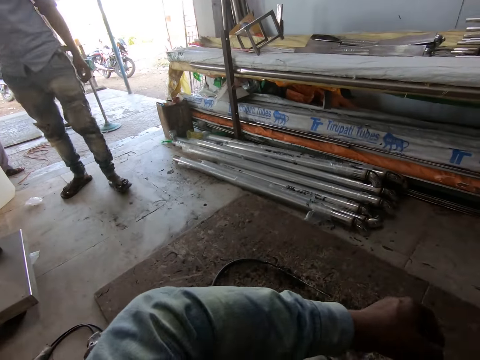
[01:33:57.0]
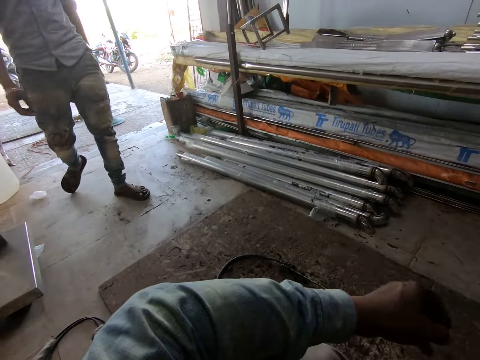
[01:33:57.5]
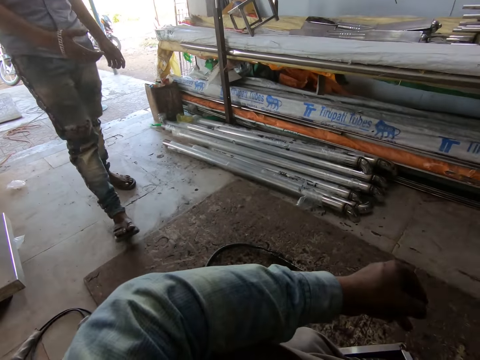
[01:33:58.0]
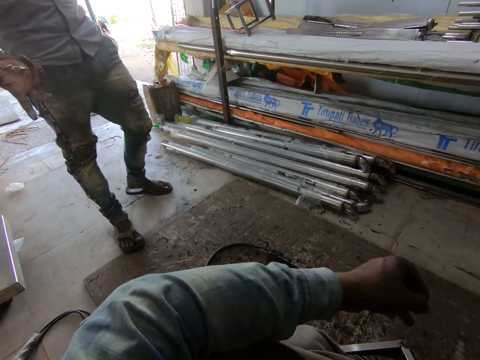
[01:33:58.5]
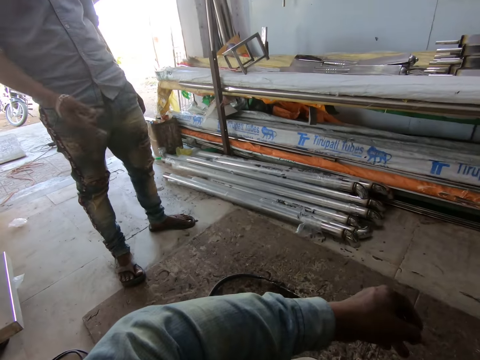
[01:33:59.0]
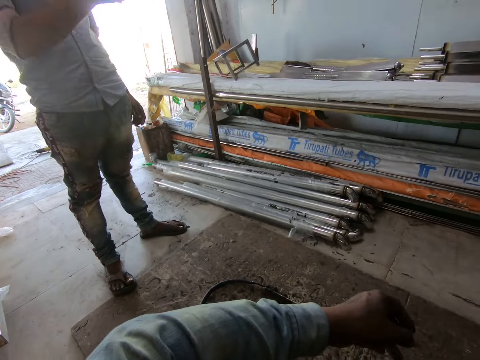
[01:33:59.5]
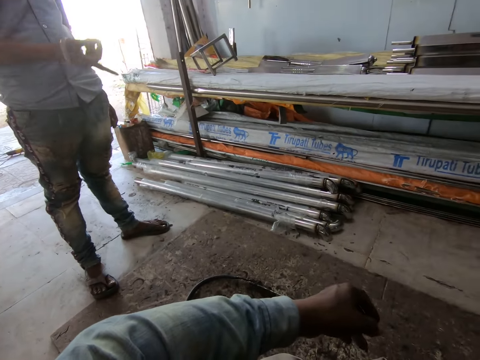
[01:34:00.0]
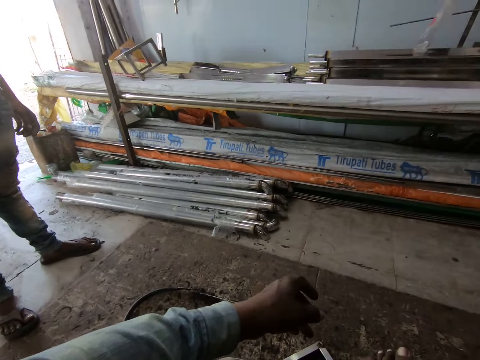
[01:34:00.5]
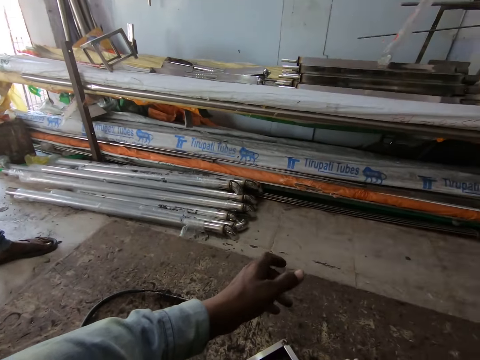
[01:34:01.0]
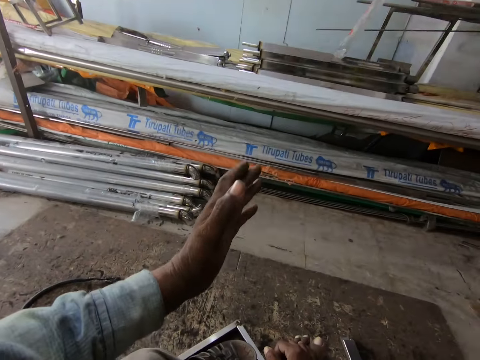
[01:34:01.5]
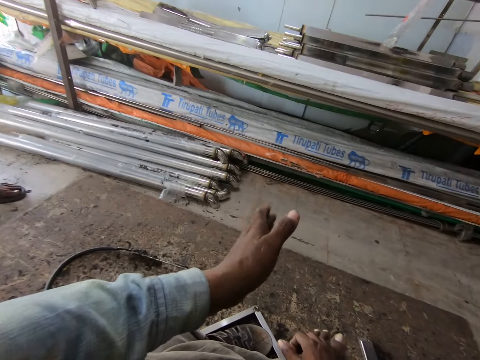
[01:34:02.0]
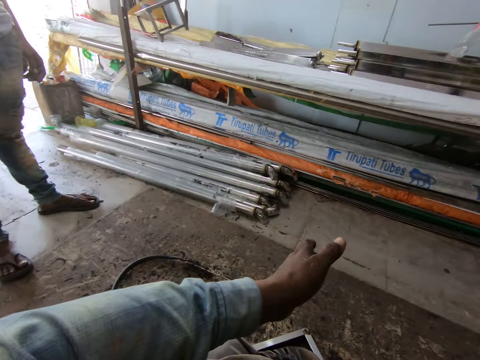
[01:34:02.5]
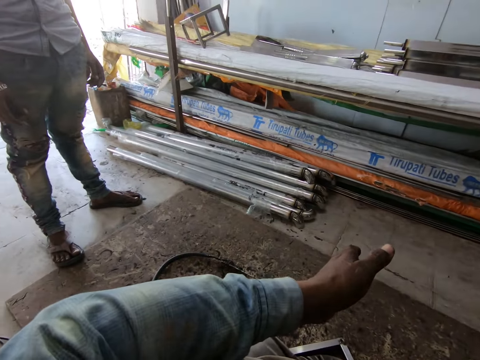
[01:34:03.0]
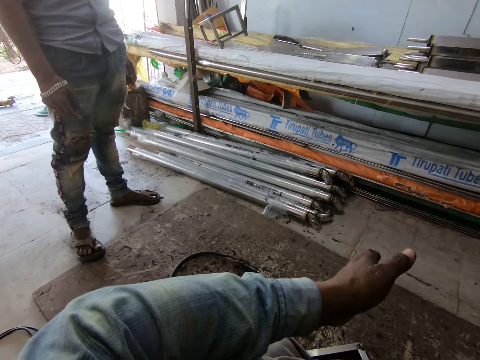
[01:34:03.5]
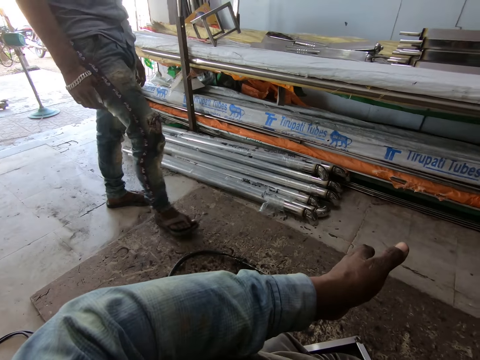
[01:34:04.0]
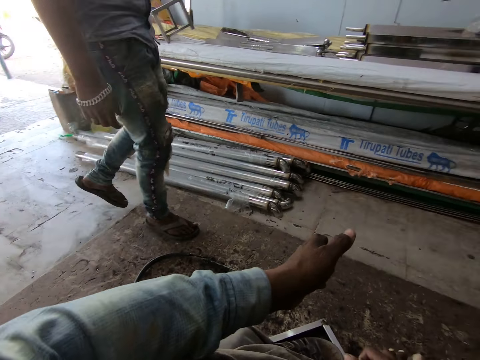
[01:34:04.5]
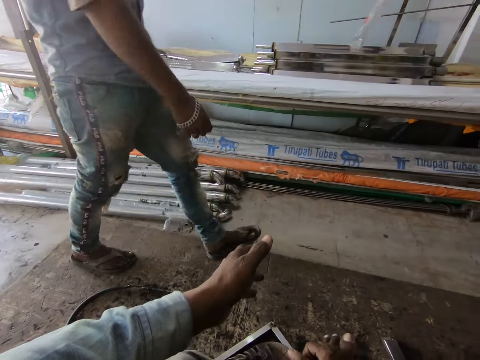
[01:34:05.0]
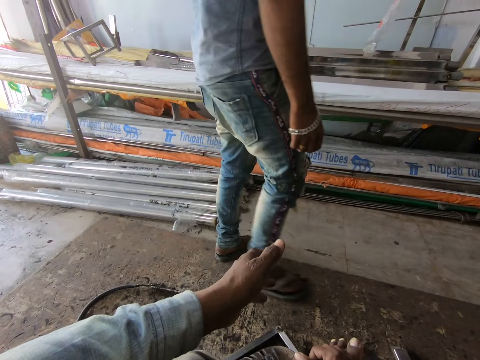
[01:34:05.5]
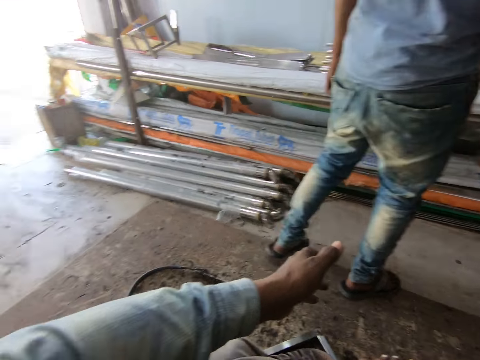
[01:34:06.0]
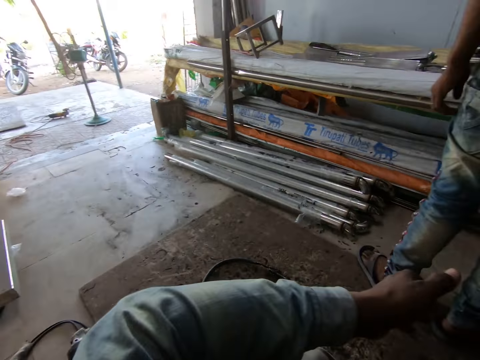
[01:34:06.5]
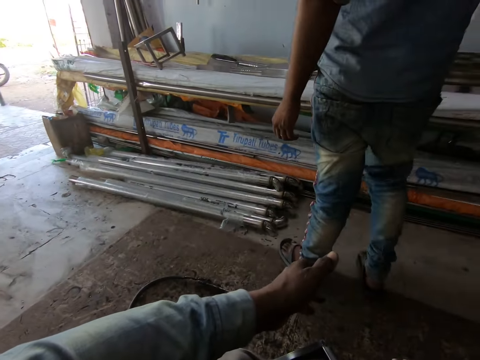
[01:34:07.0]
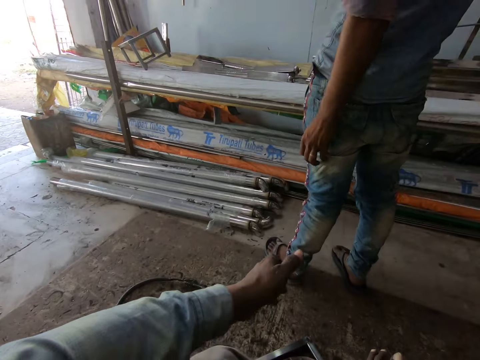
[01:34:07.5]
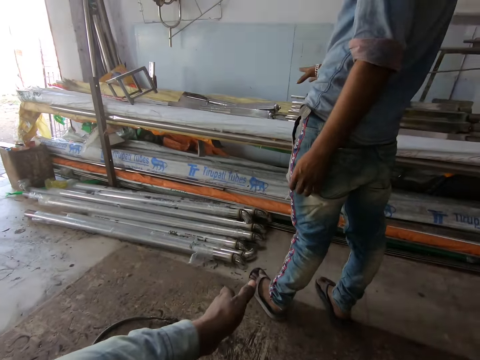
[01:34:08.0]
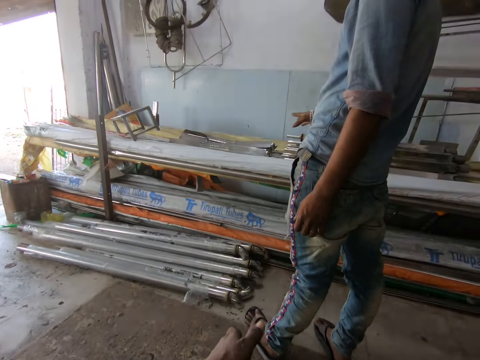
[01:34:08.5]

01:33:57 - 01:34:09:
A man converses with the camera wearer.

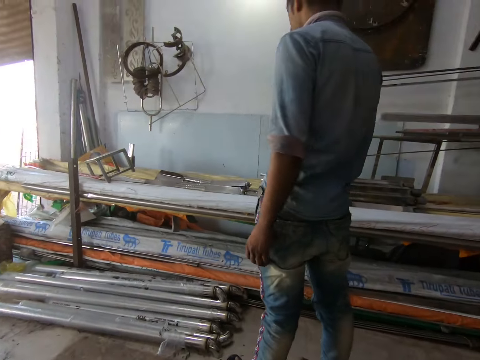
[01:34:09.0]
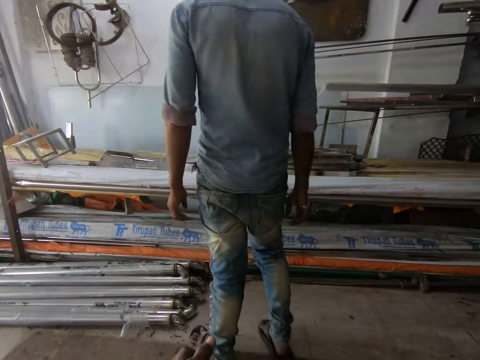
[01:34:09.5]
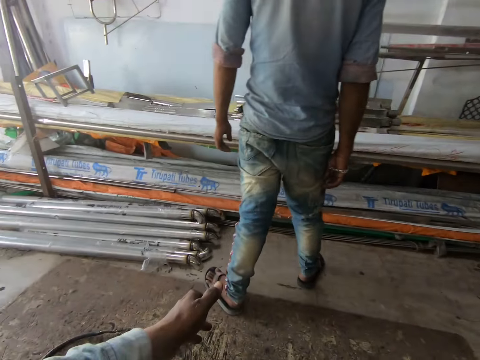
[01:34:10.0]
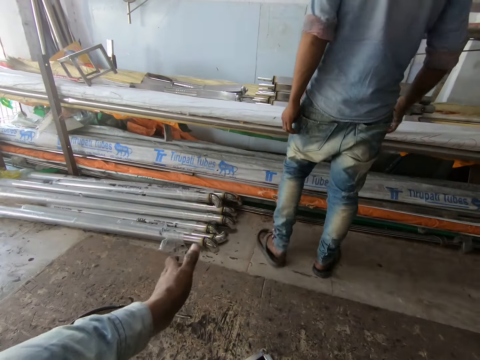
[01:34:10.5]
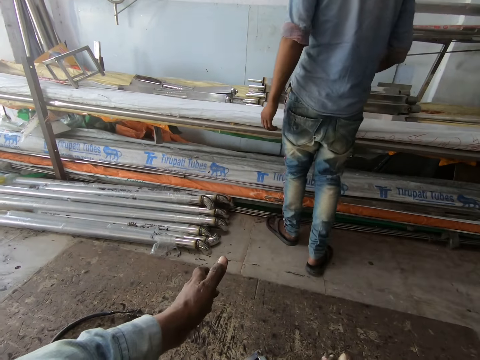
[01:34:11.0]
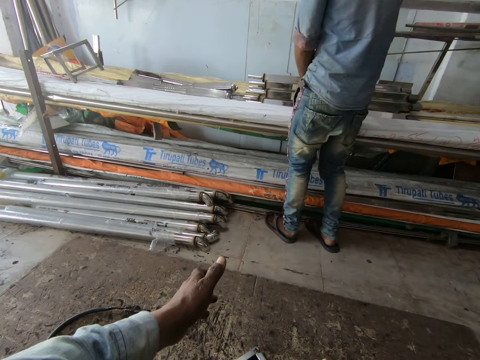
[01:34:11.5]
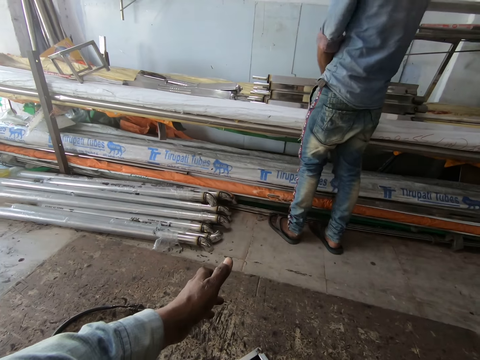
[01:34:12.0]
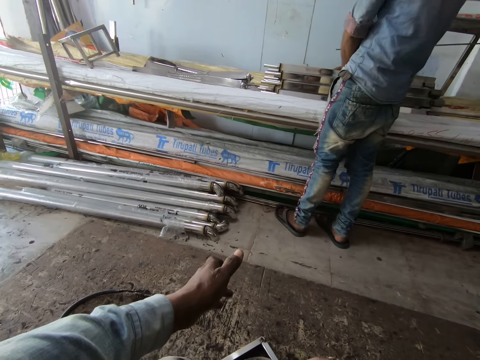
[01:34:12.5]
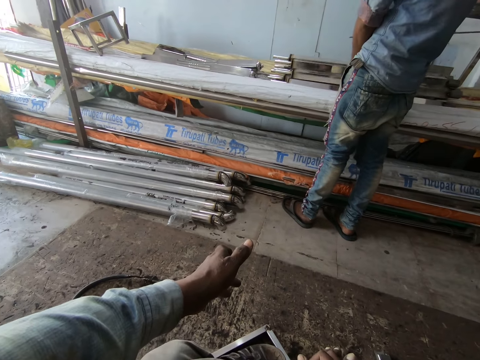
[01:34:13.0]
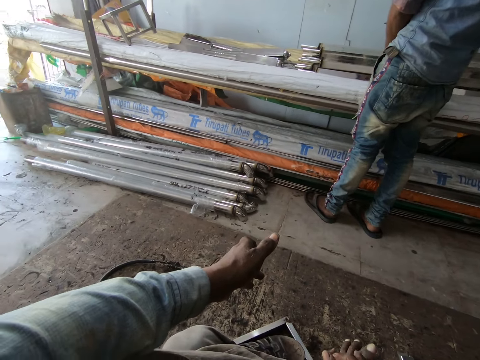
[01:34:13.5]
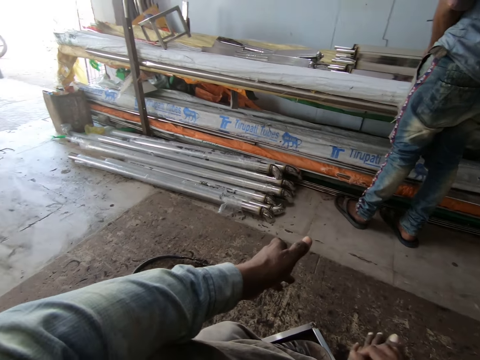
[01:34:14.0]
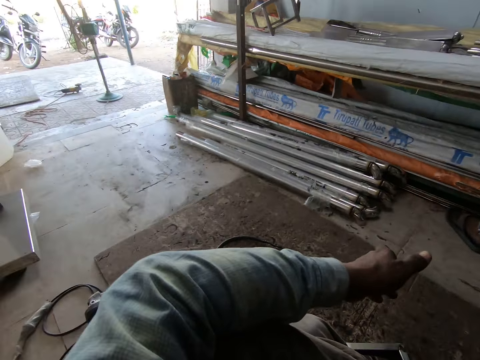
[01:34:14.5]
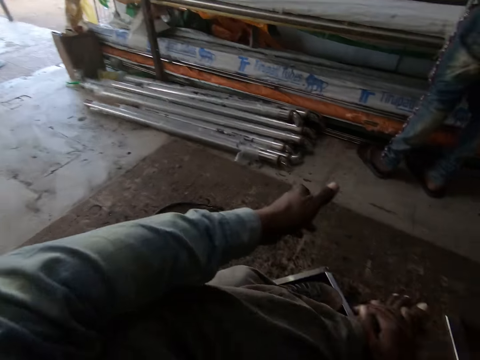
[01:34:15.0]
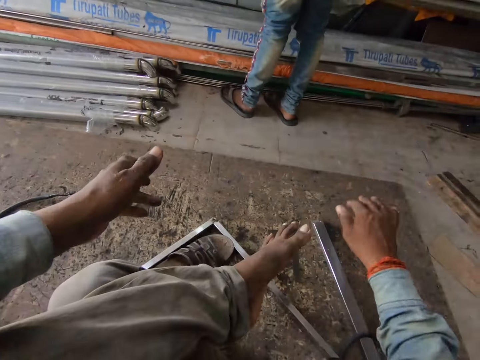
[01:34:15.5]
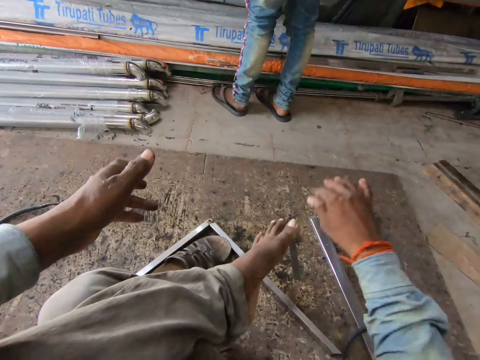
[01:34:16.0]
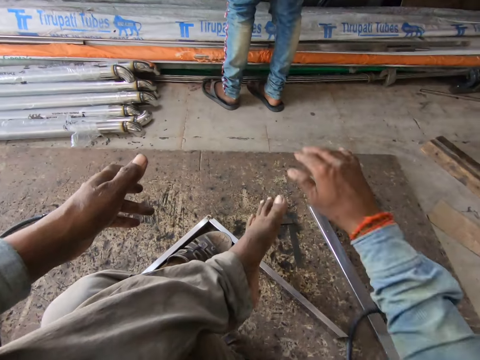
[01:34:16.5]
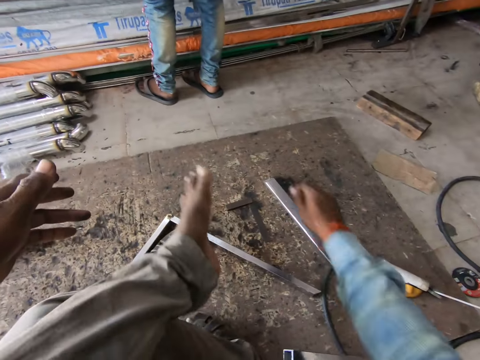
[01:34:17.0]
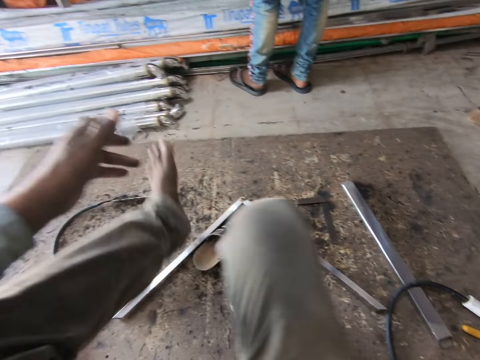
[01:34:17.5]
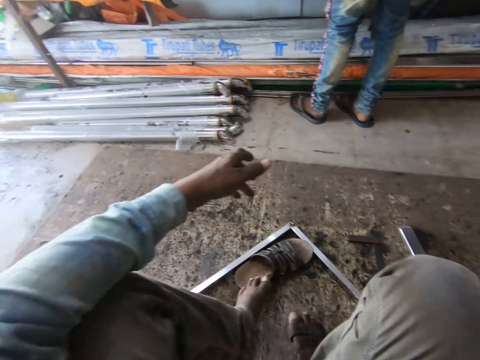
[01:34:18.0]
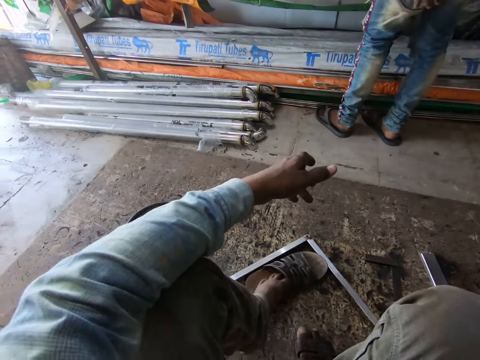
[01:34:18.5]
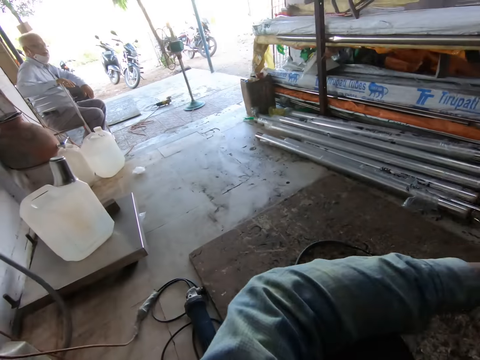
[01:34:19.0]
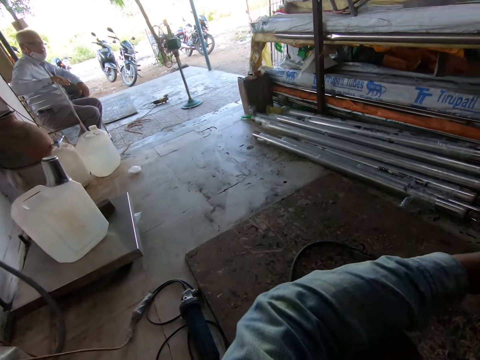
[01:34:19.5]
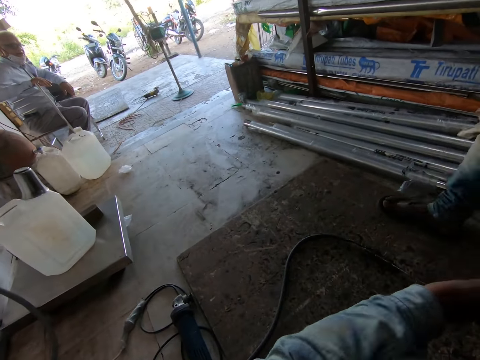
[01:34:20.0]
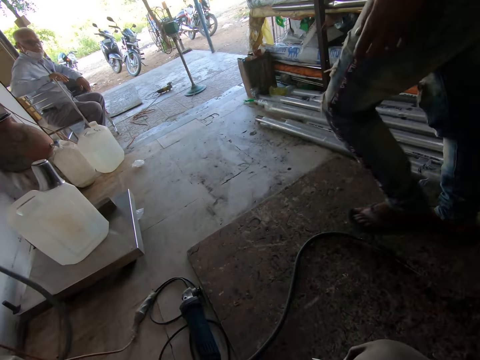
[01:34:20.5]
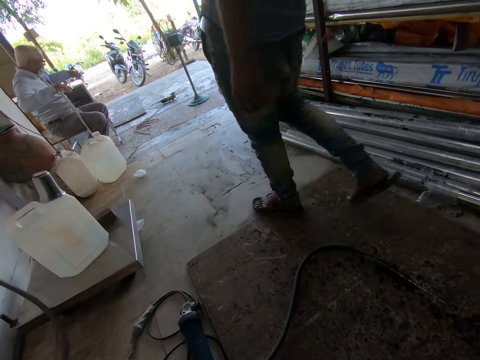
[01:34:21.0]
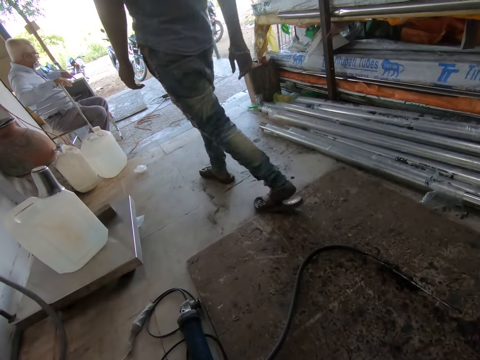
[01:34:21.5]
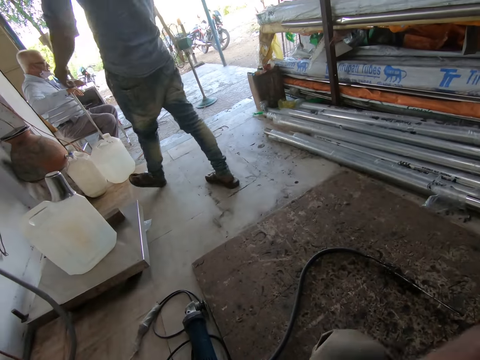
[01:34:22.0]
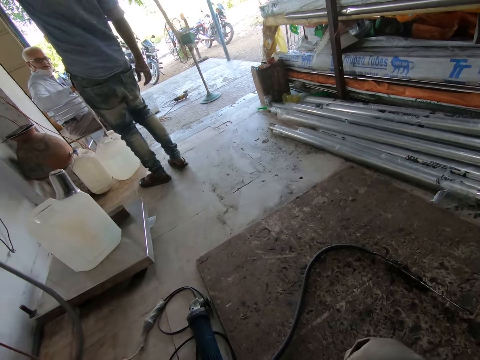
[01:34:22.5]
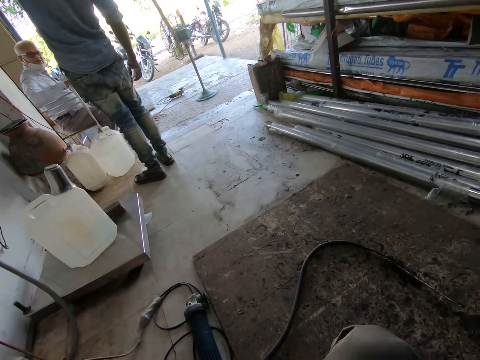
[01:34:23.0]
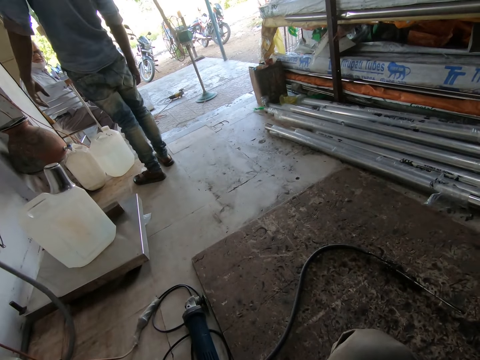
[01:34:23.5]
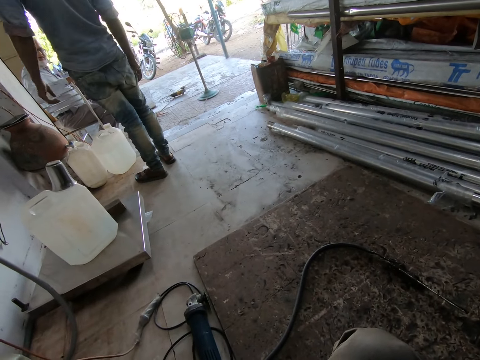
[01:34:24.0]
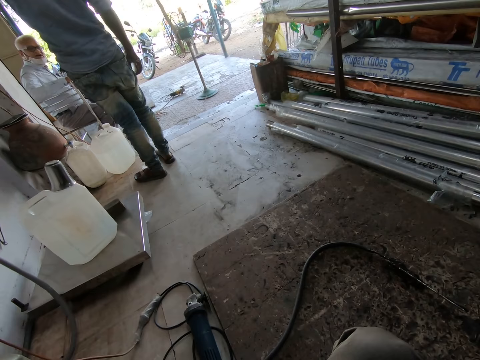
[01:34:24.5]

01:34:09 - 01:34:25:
A man touches some balusters with both hands. The camera wearer wipes his left foot with his right hand. Another man converses with the camera wearer. The camera wearer wears a slipper with his left foot.
